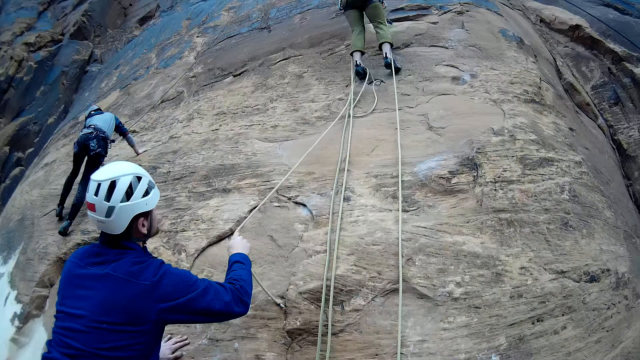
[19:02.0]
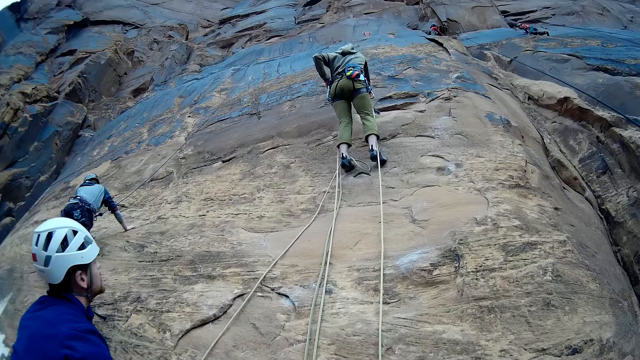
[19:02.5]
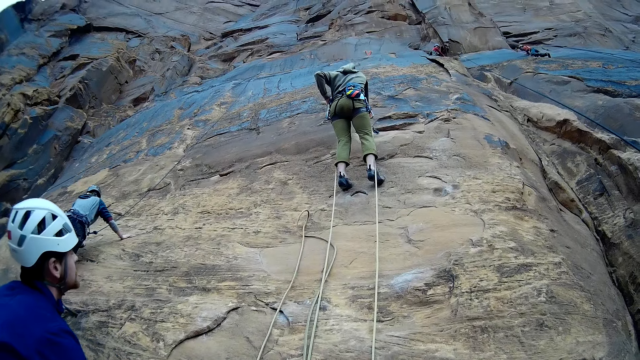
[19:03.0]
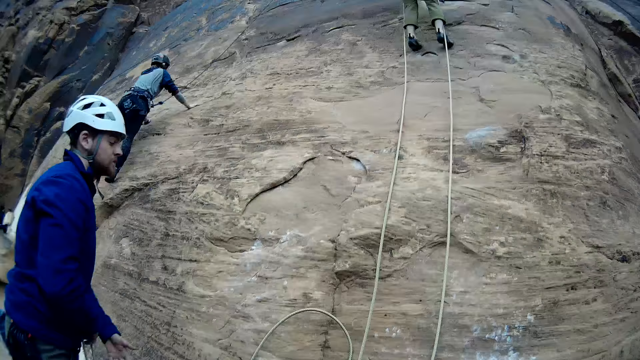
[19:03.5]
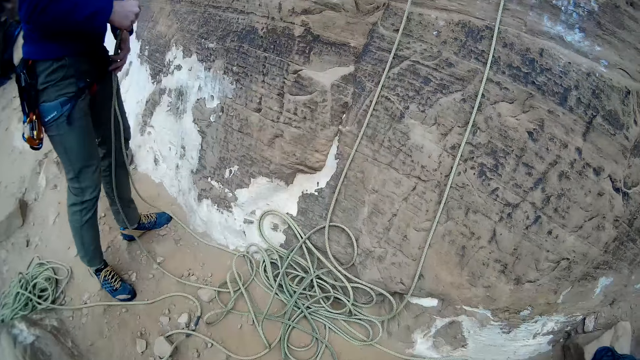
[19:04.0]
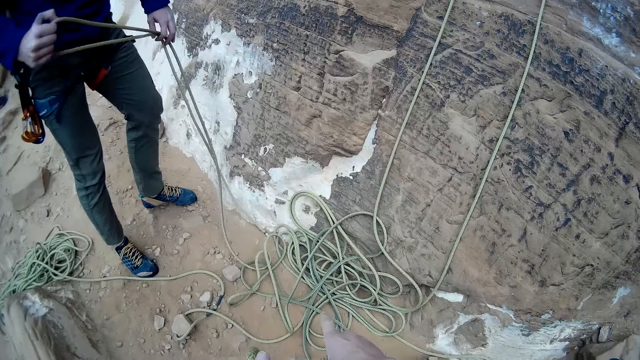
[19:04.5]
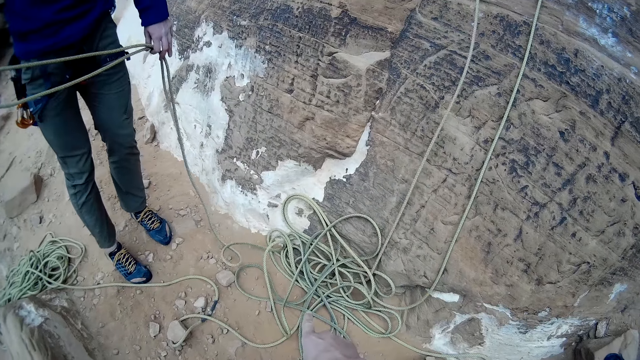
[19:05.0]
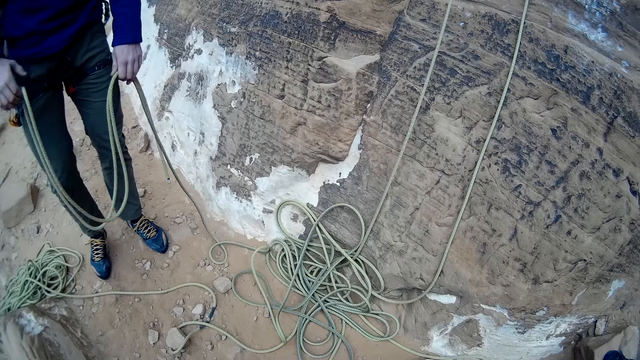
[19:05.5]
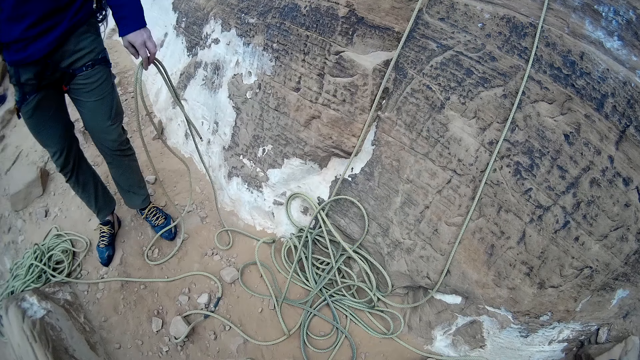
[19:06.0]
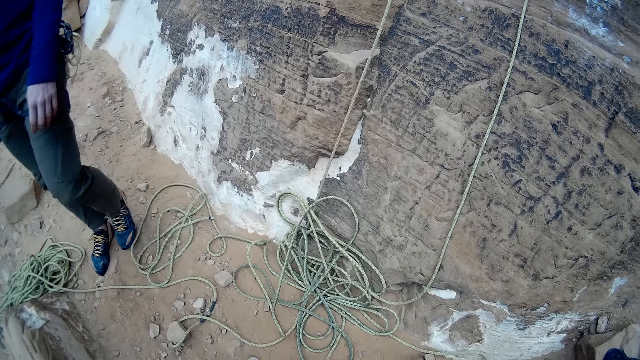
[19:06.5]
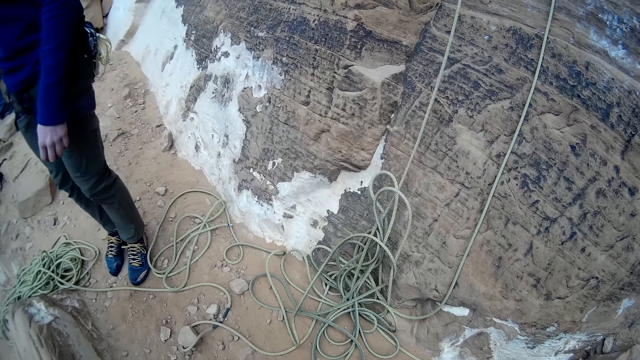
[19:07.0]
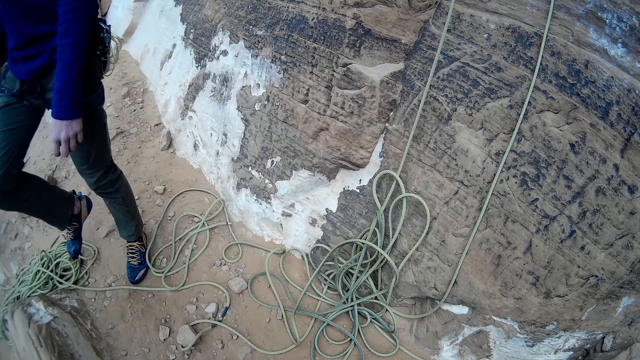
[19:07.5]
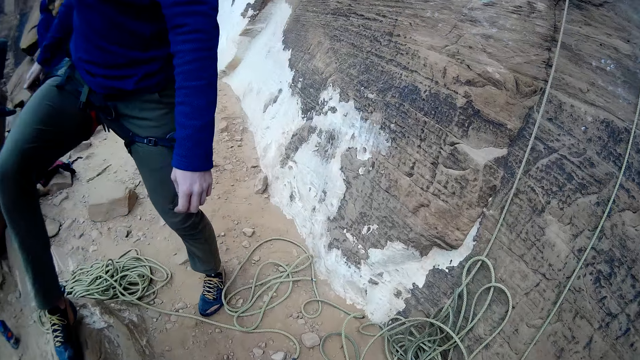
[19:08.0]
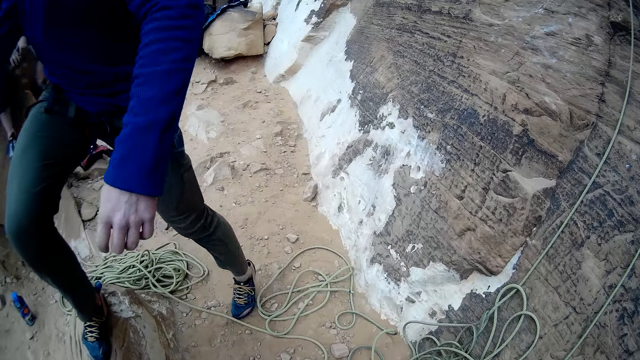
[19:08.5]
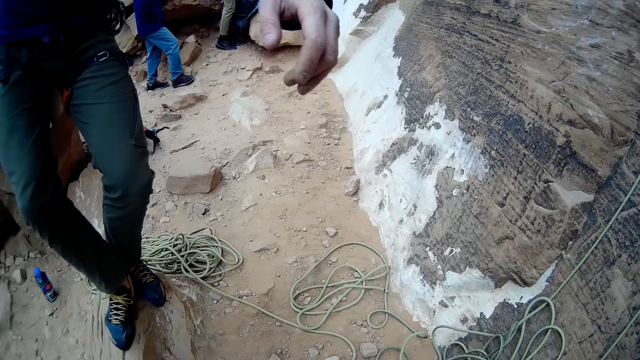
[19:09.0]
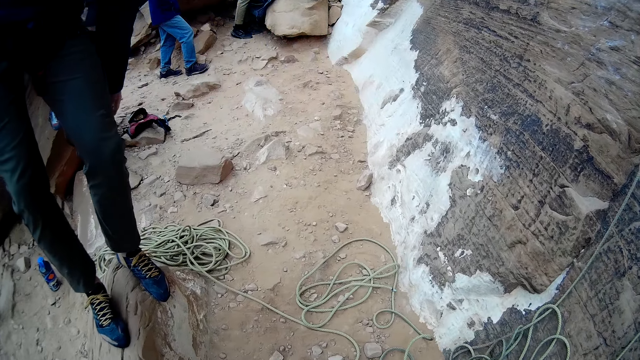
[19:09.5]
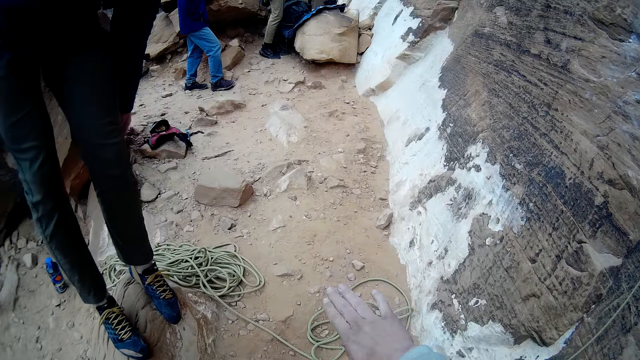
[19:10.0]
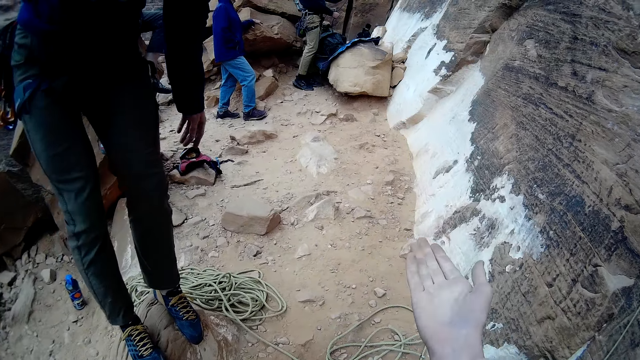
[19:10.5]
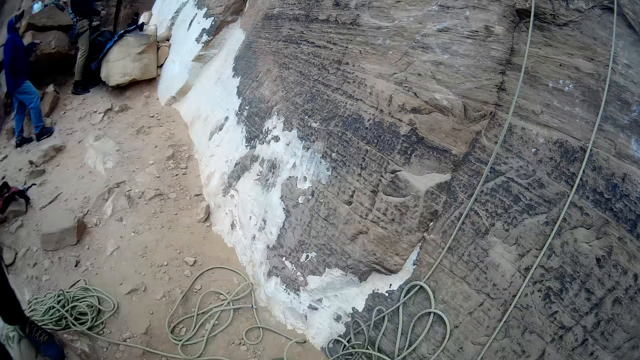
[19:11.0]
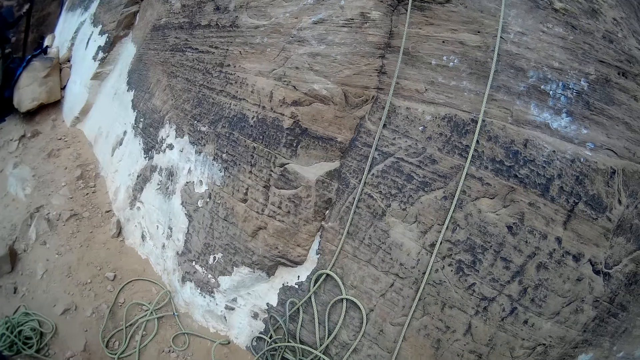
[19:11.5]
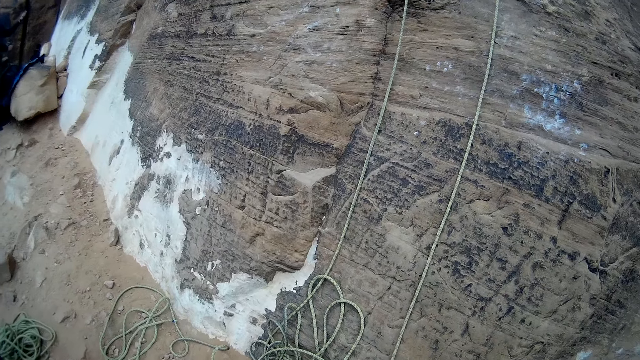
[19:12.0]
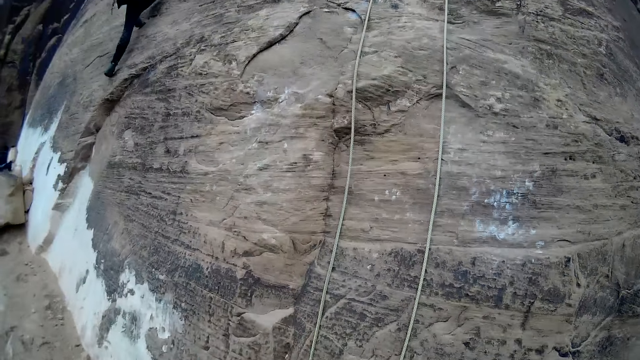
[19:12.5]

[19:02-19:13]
A person holds the rope. The person holds the rope again. The person stands on the rock.

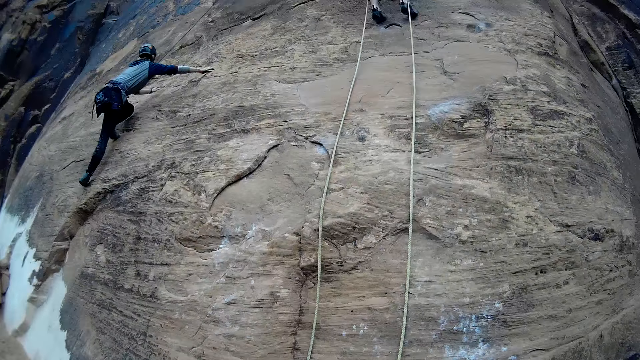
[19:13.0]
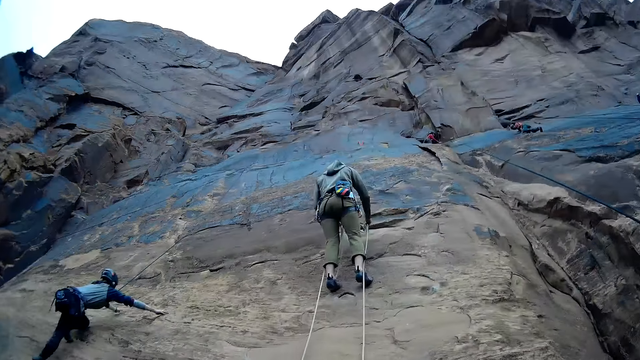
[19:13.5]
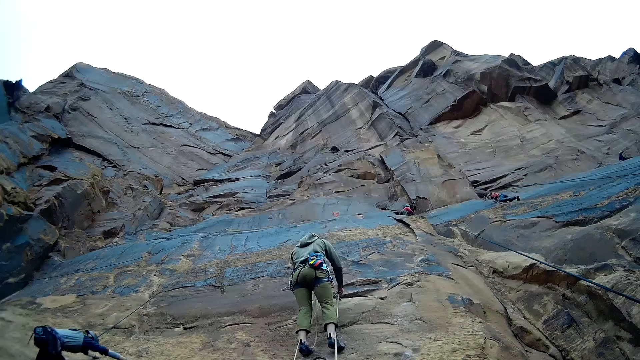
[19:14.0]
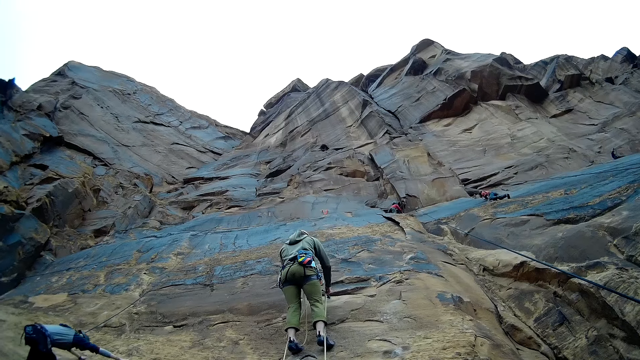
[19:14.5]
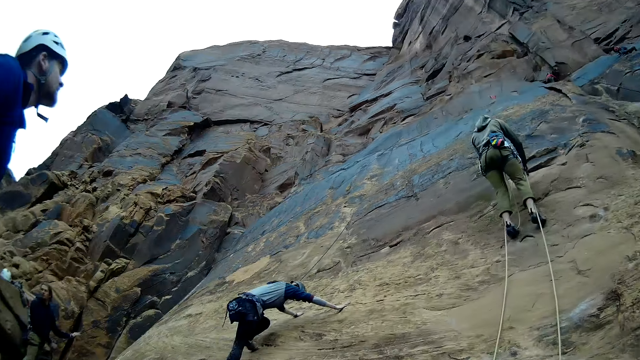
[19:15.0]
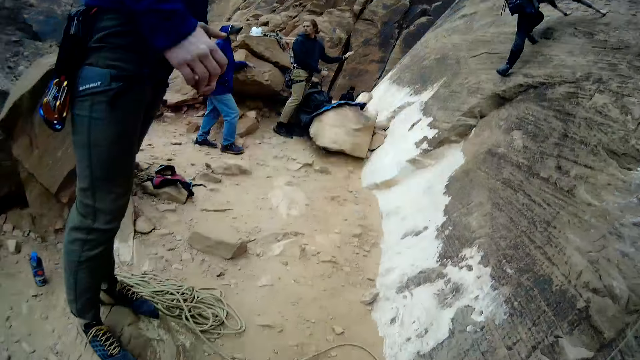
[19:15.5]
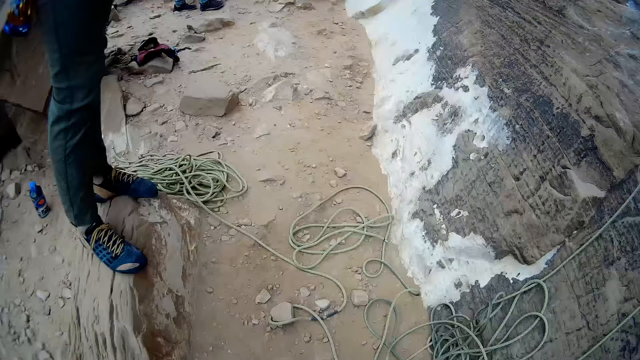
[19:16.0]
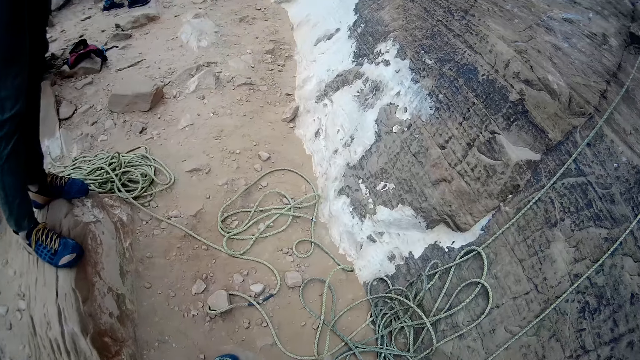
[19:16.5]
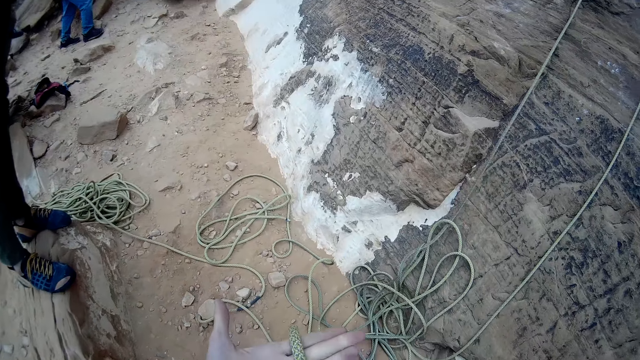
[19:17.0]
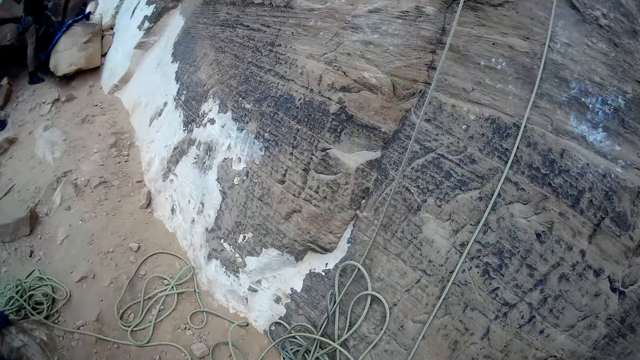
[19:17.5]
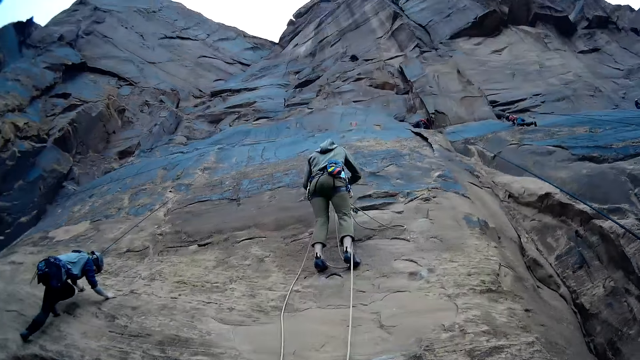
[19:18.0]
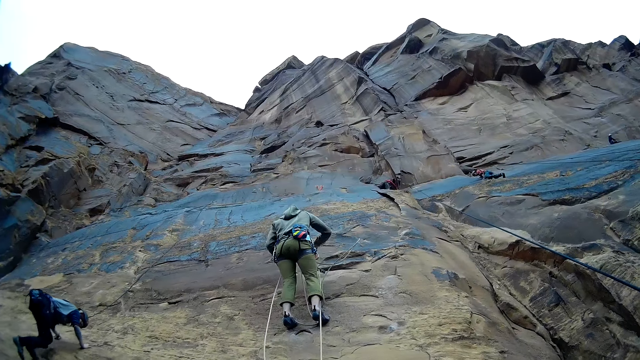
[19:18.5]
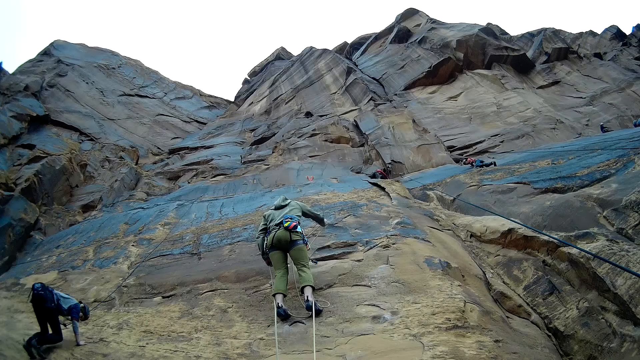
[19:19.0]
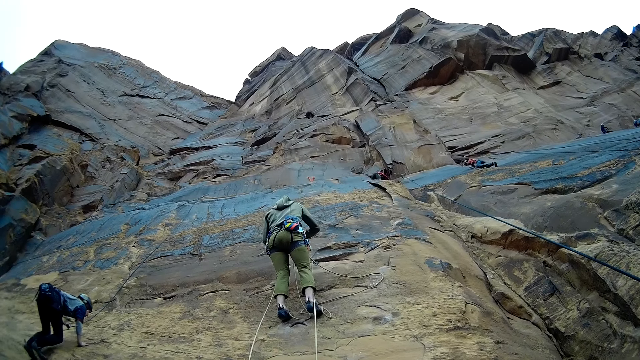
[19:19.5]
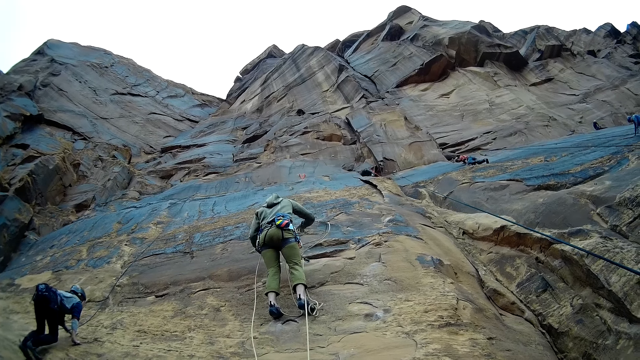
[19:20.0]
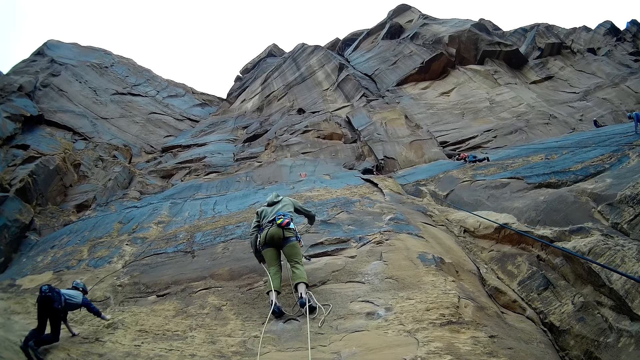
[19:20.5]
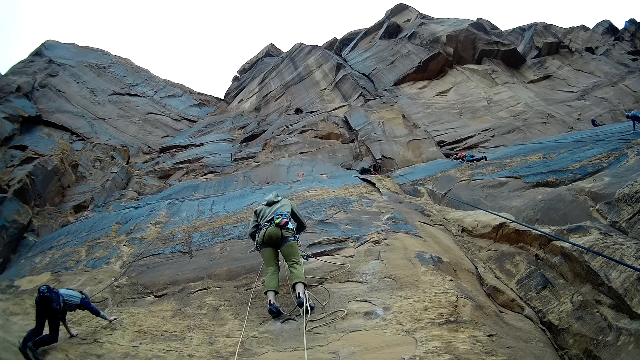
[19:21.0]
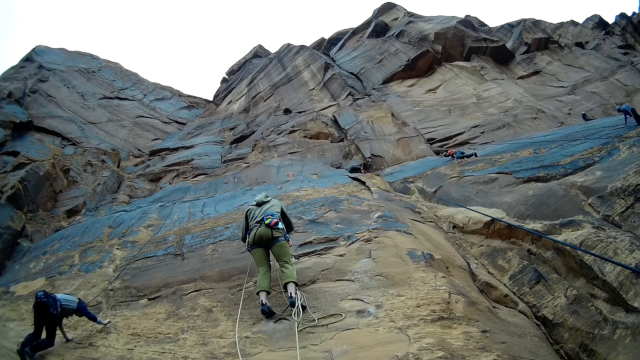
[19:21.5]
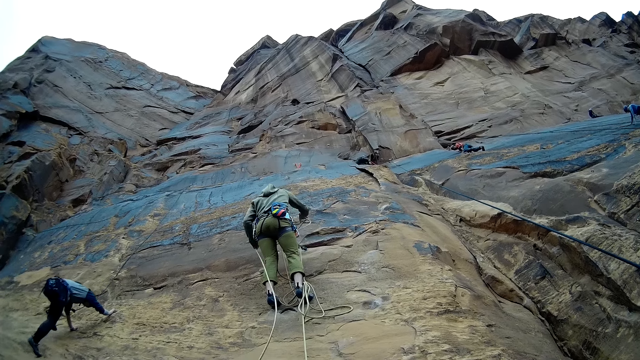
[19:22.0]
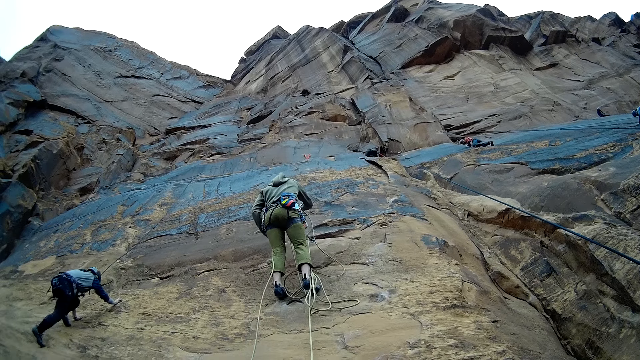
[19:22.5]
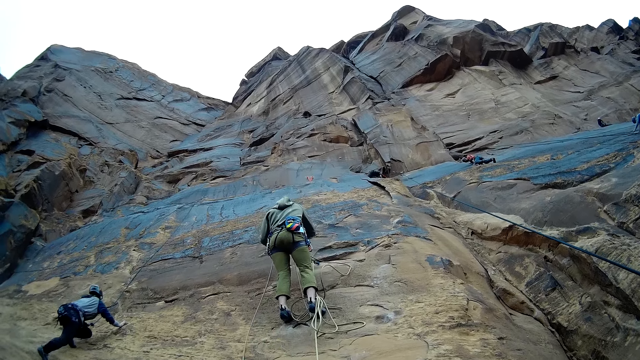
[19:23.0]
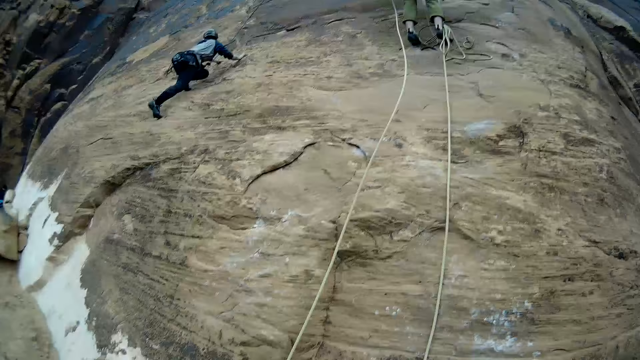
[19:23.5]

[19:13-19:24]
A person climbs the mountain. The person holds the rope.
